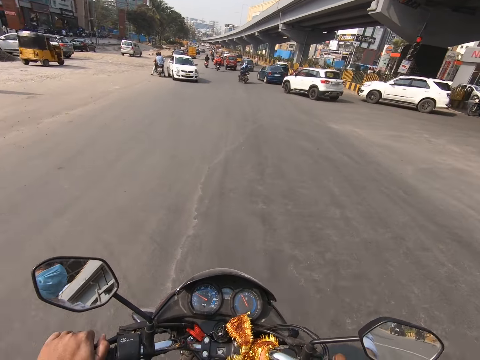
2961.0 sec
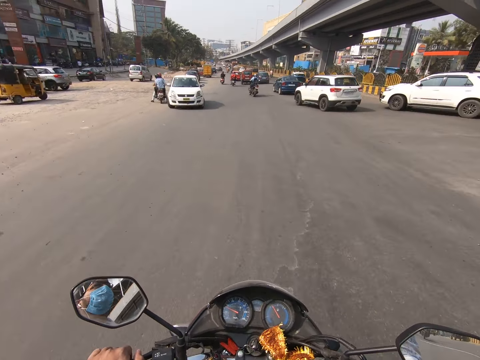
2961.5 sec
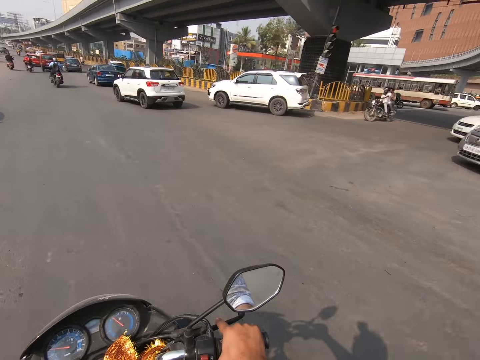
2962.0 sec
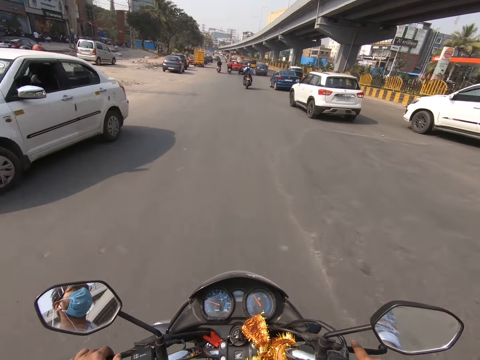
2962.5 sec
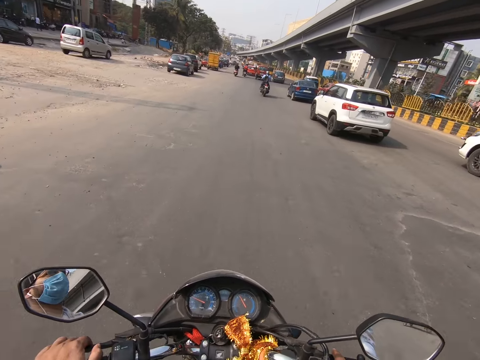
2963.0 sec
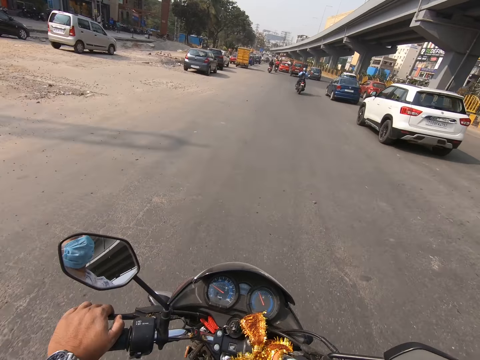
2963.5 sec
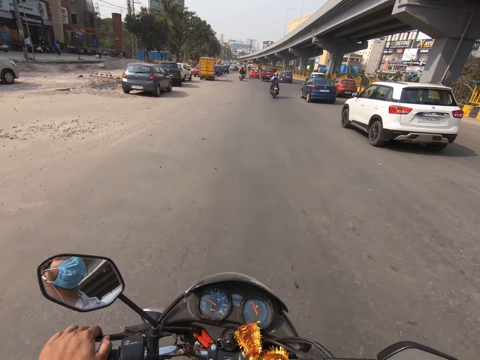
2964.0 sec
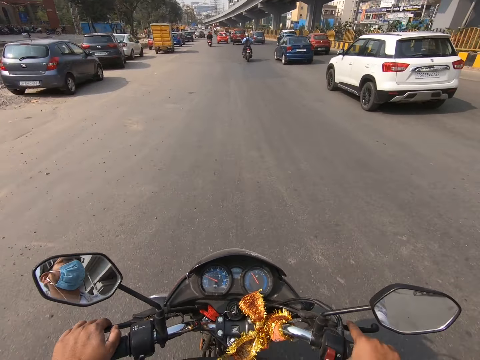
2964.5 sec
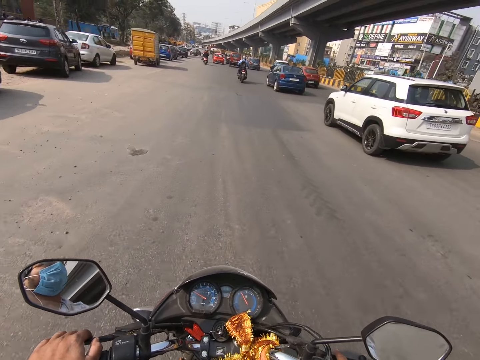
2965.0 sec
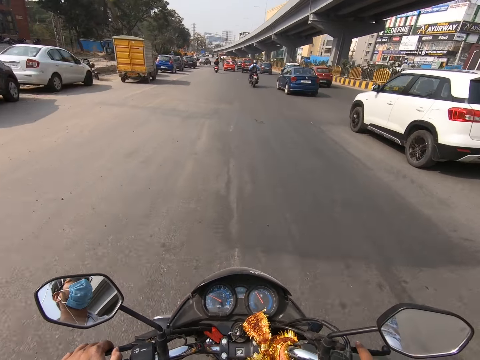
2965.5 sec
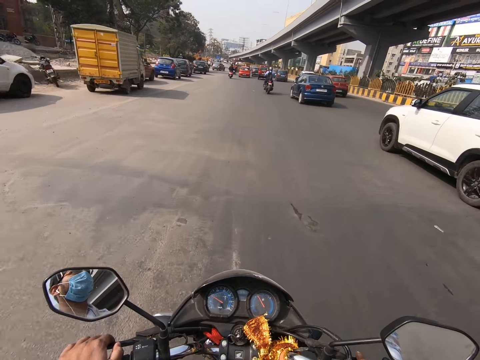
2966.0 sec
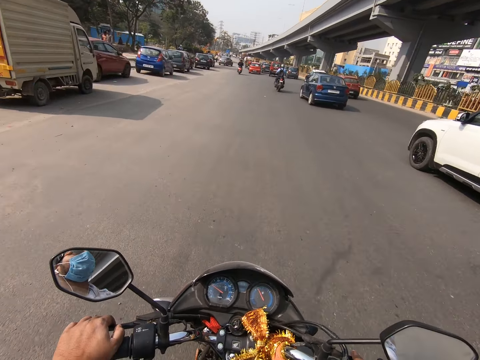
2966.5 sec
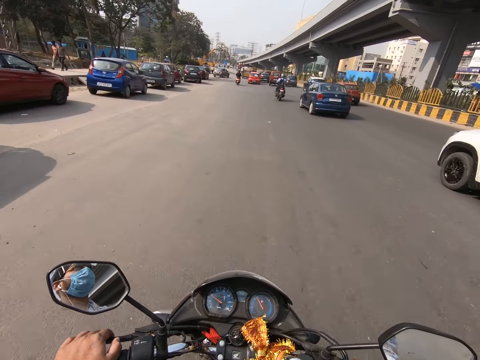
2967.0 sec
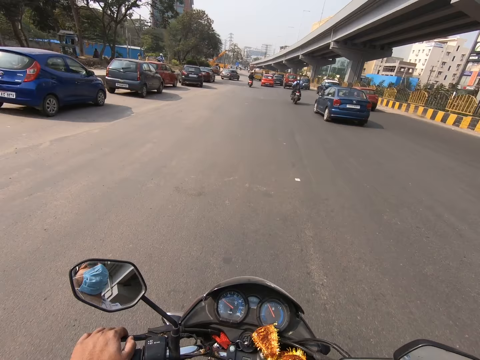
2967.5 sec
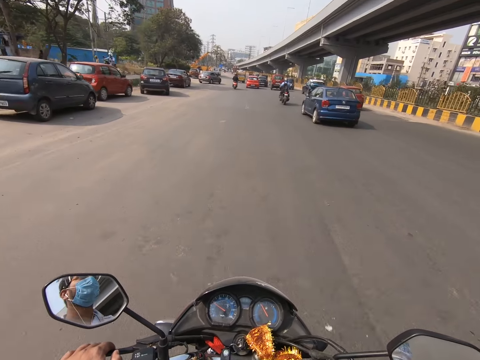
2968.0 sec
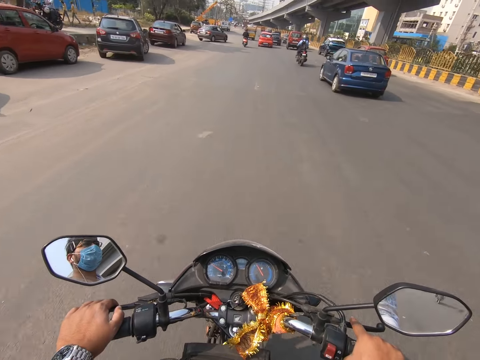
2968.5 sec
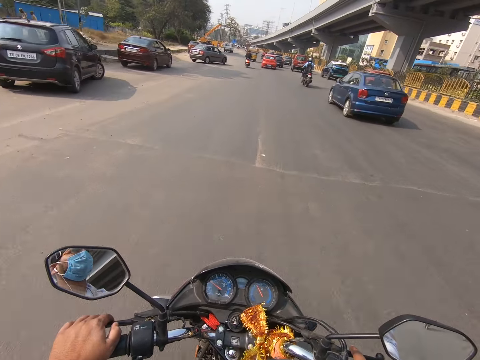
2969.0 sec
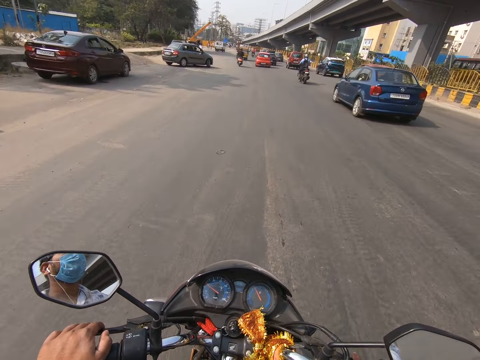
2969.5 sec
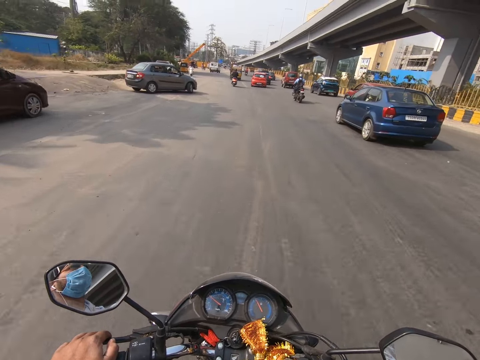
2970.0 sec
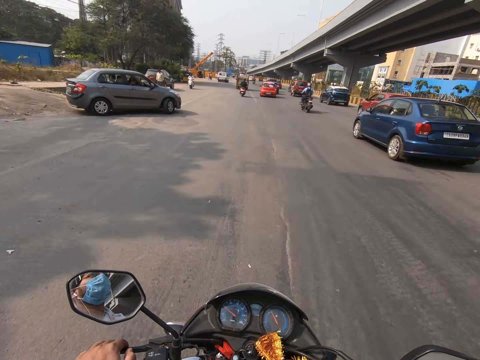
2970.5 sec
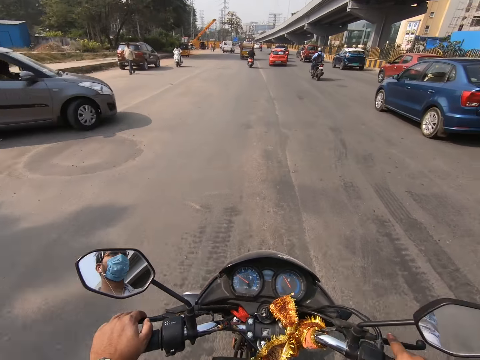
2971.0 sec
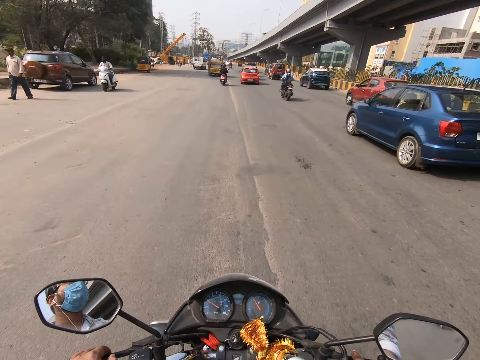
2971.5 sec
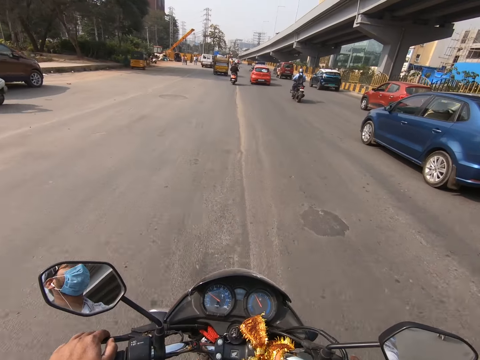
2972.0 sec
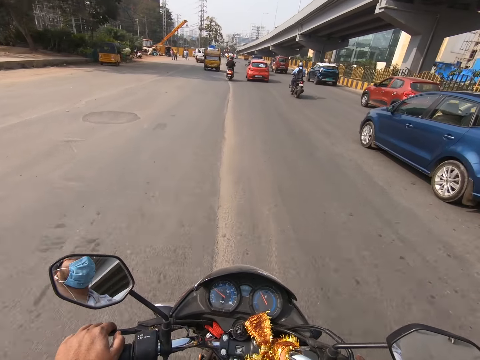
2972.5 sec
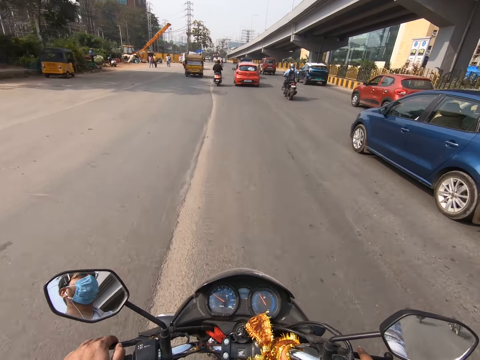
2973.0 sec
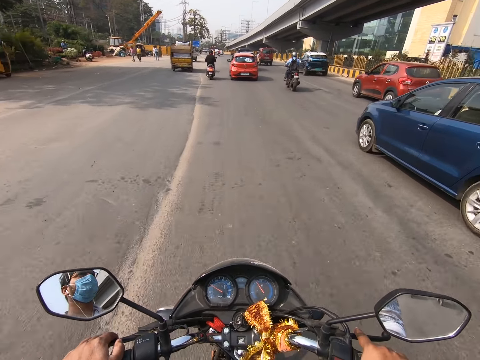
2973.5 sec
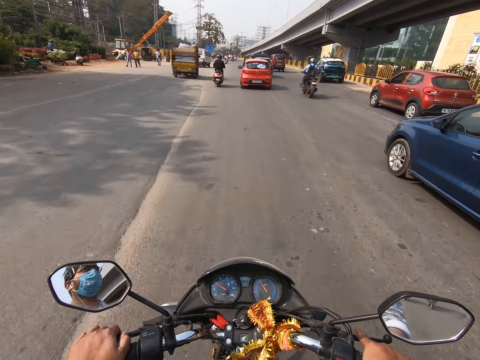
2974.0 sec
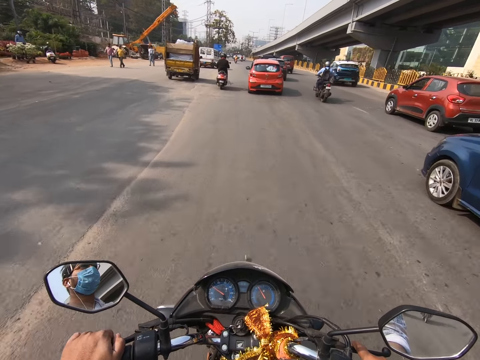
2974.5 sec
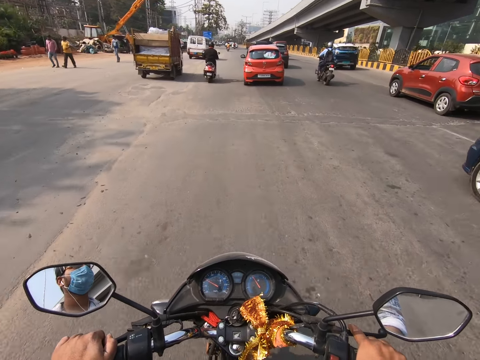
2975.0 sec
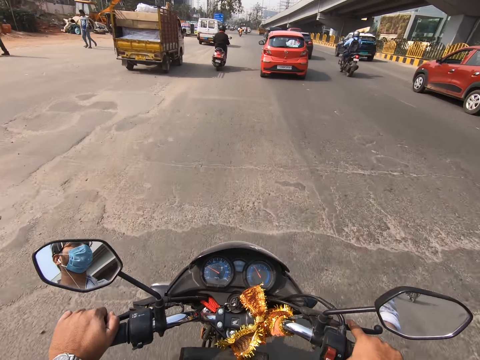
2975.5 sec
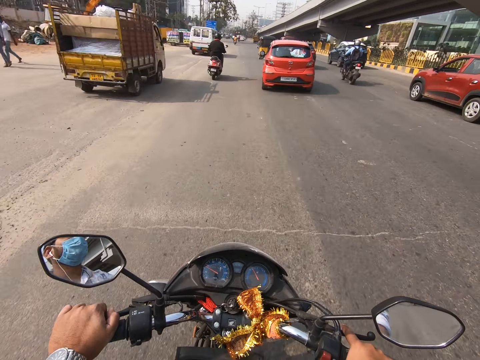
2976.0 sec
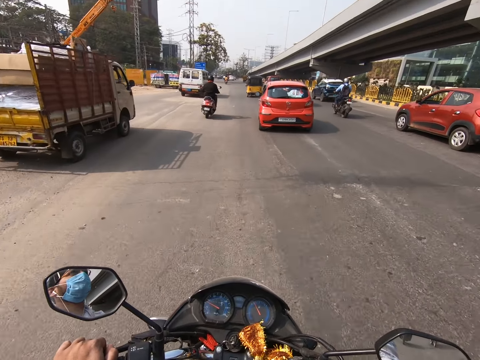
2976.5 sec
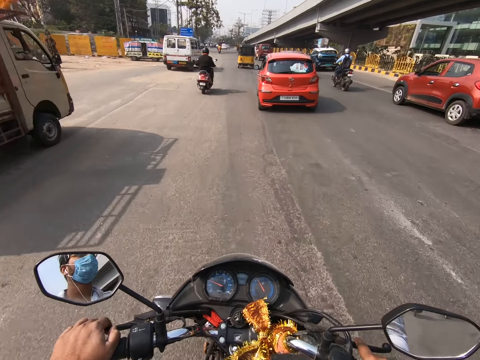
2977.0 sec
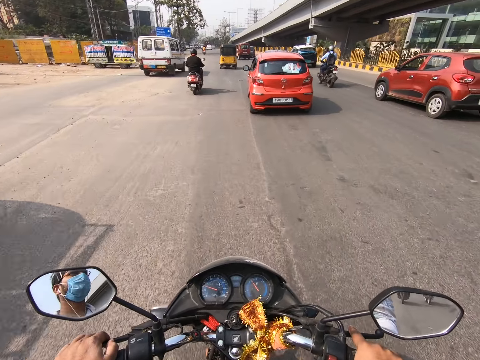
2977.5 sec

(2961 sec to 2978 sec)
The camera wearer drives the motorcycle past a white car. They drive the motorcycle past a white jeep. They drive the motorcycle past a blue car.

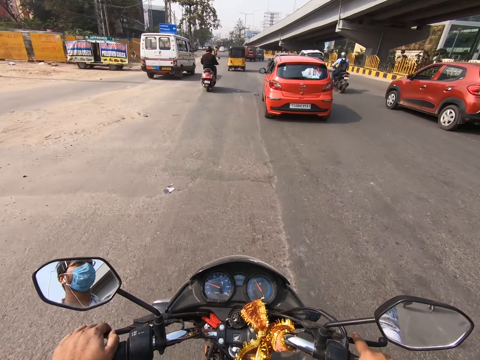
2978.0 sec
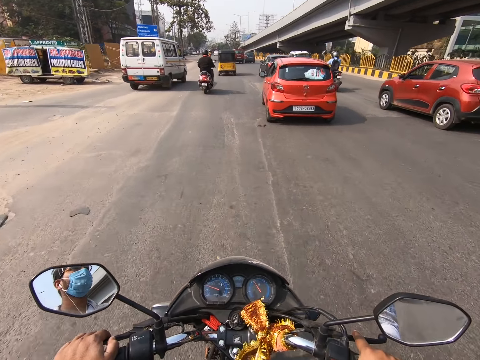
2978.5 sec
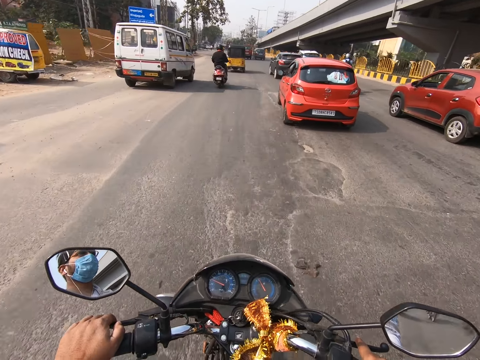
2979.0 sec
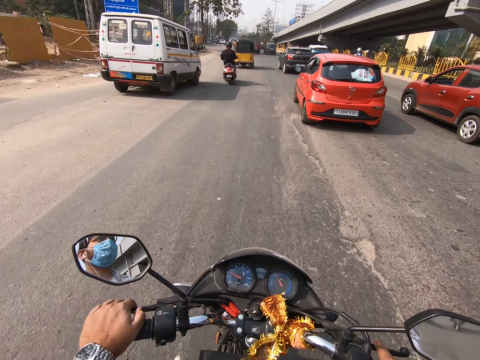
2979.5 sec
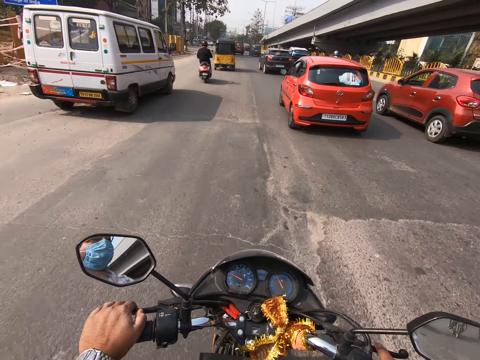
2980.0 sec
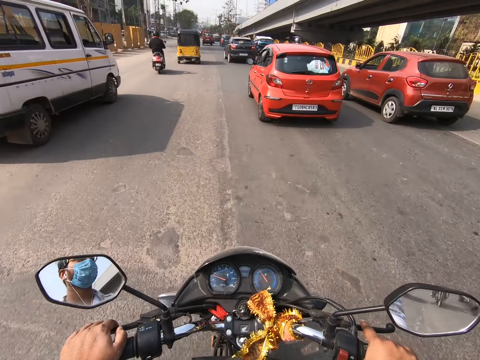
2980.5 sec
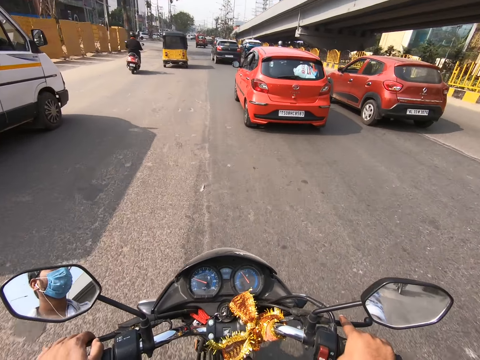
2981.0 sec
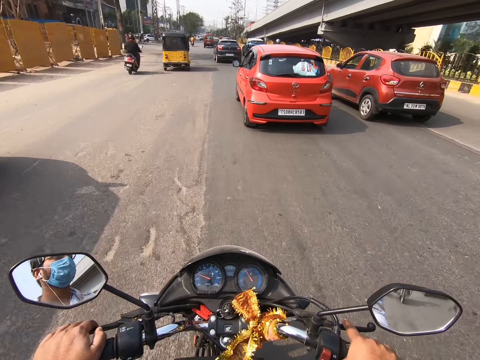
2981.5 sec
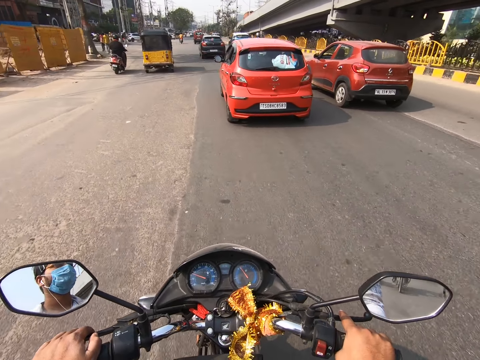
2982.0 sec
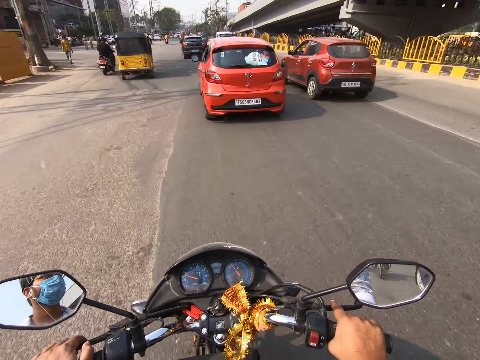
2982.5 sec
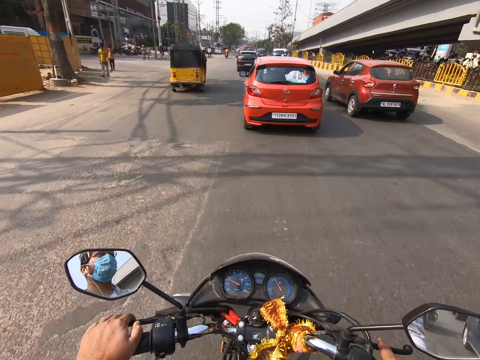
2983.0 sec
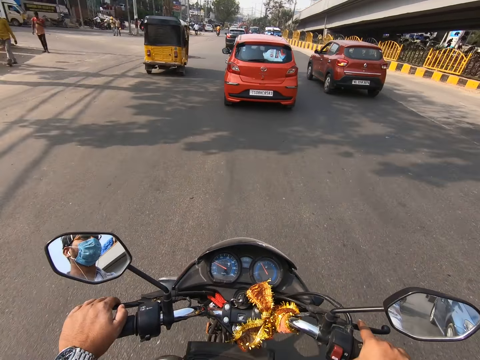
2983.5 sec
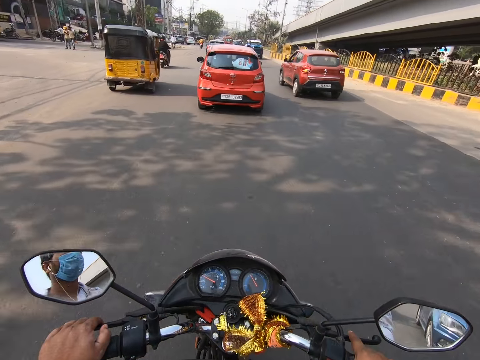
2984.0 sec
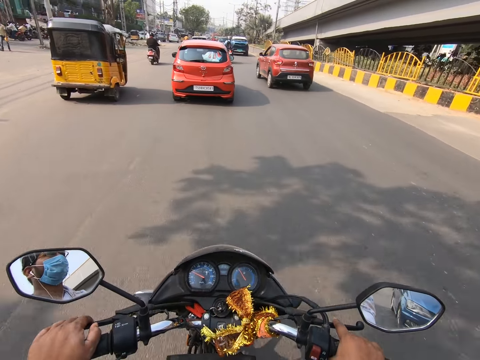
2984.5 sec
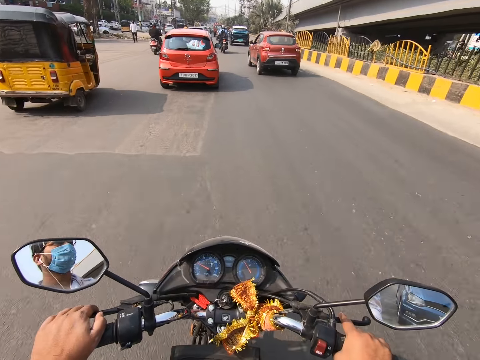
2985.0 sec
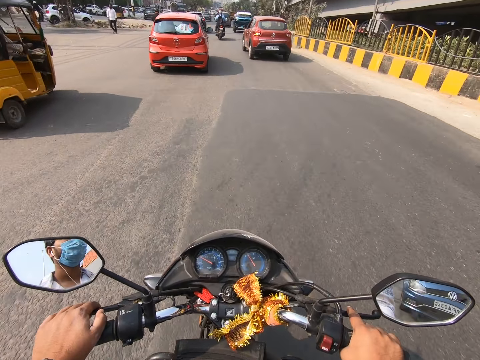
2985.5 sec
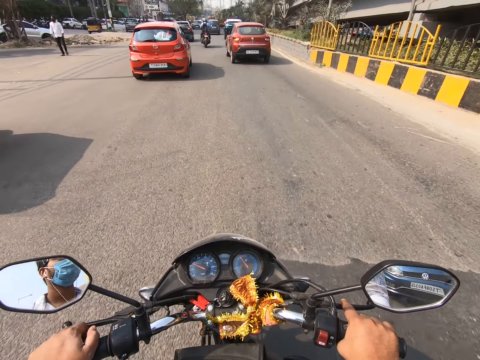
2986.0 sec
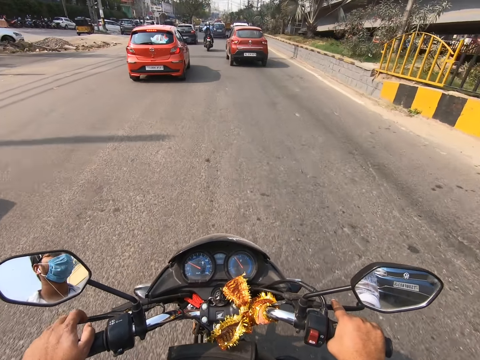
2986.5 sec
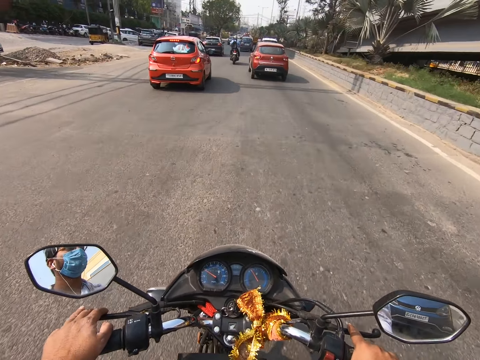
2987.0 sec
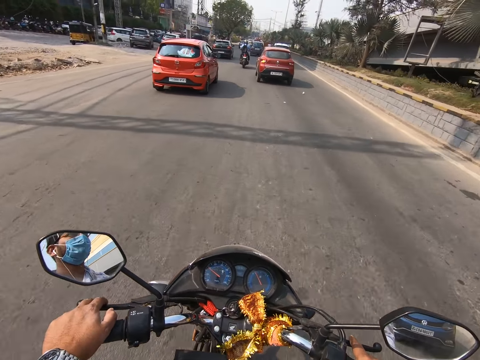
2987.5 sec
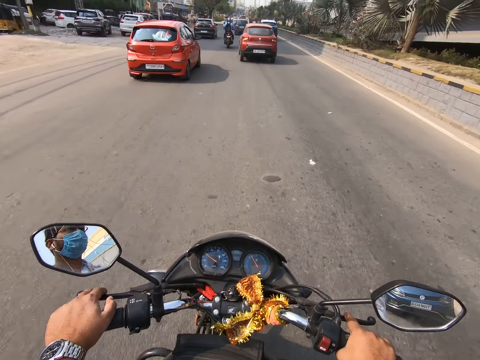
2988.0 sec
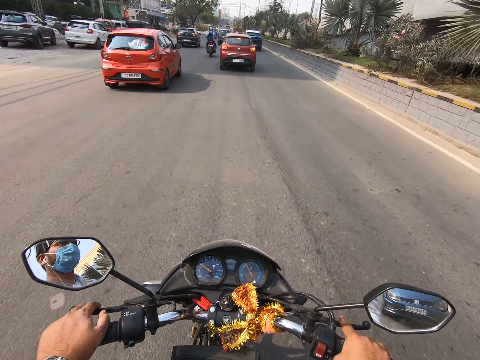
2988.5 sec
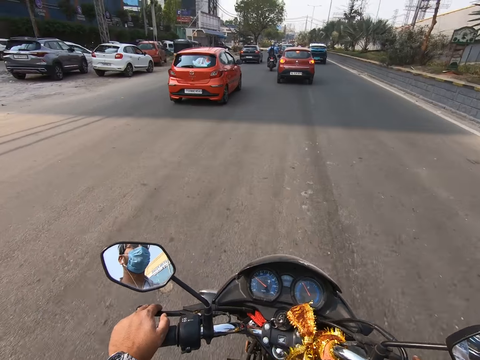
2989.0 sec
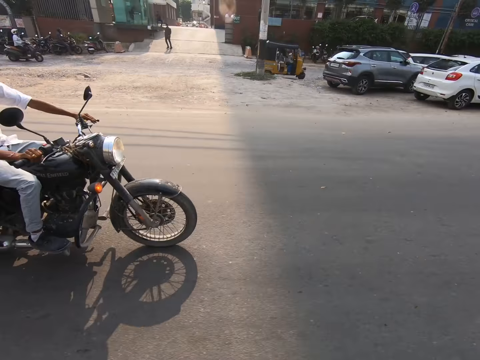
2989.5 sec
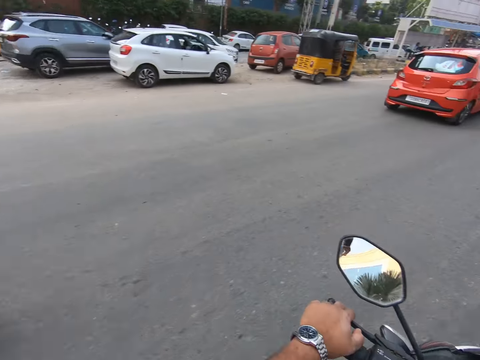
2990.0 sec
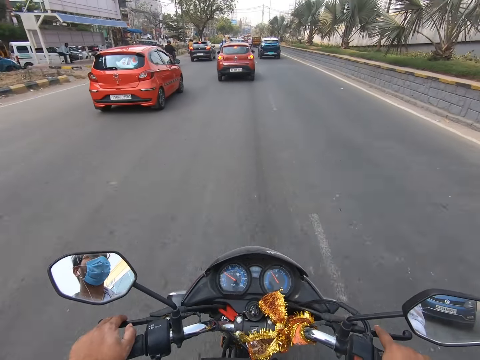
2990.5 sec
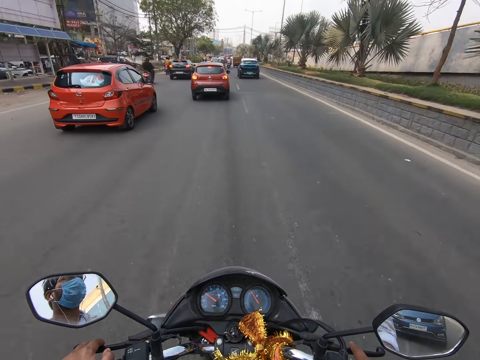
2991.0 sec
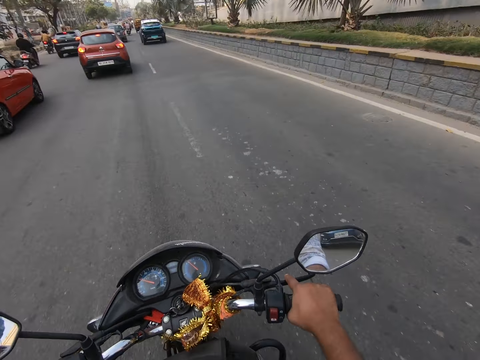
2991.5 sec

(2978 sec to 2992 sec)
The camera wearer drives the motorcycle past a white van.
